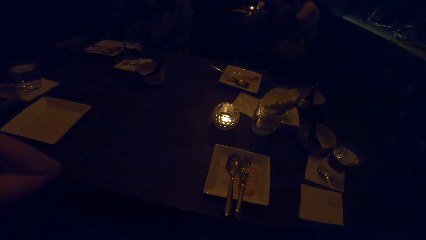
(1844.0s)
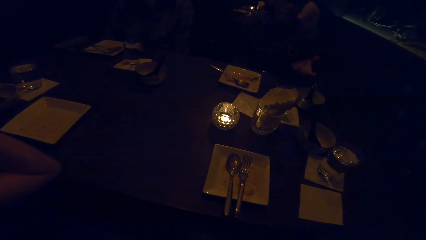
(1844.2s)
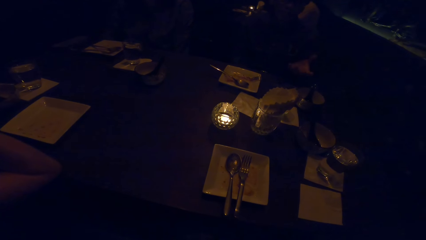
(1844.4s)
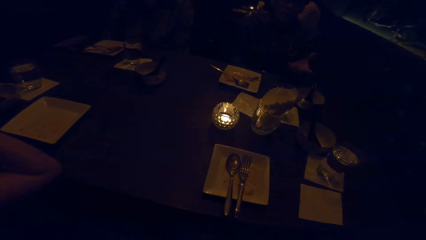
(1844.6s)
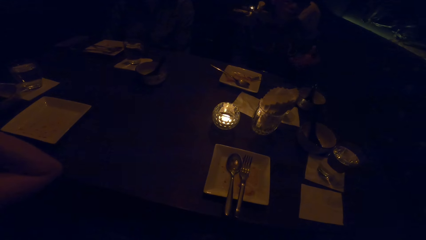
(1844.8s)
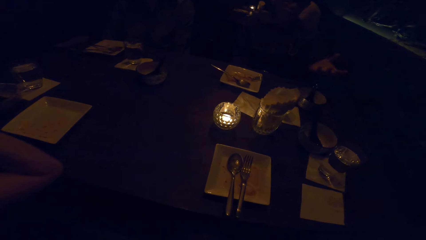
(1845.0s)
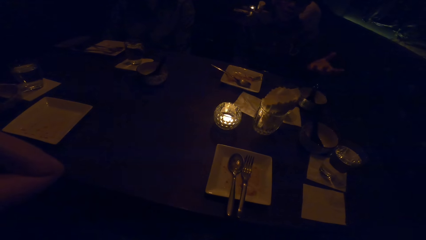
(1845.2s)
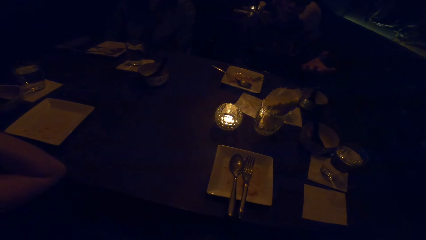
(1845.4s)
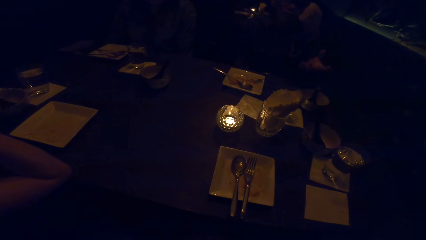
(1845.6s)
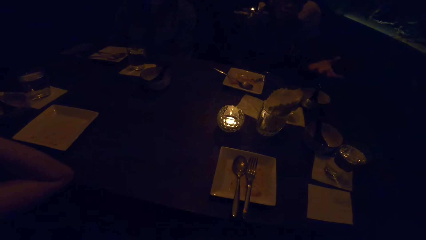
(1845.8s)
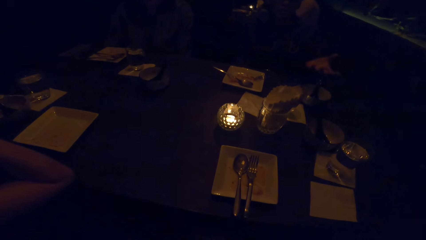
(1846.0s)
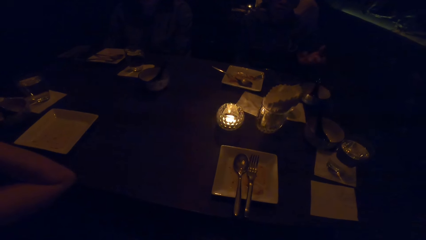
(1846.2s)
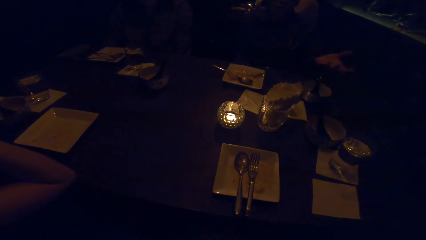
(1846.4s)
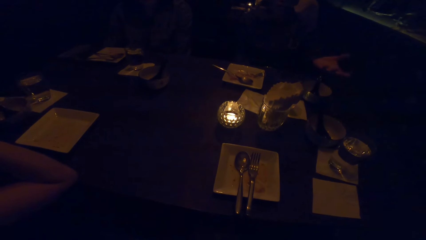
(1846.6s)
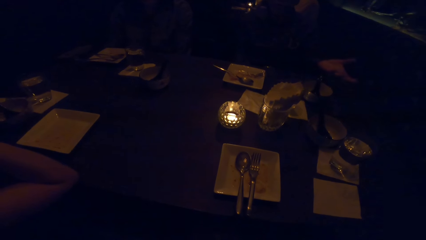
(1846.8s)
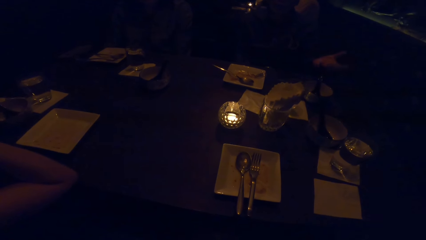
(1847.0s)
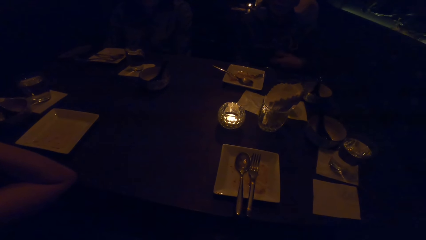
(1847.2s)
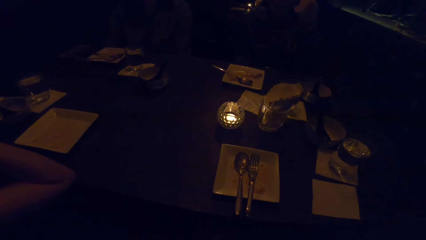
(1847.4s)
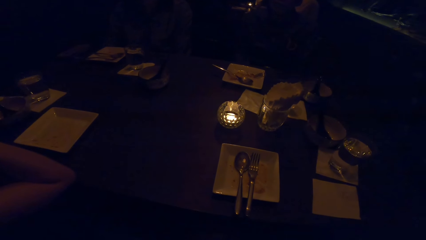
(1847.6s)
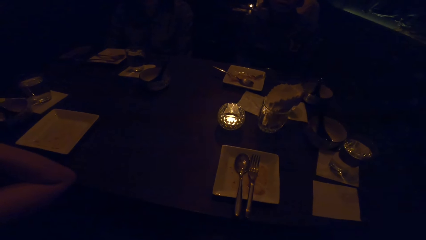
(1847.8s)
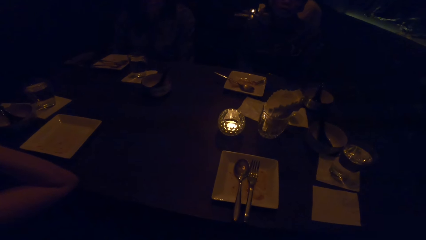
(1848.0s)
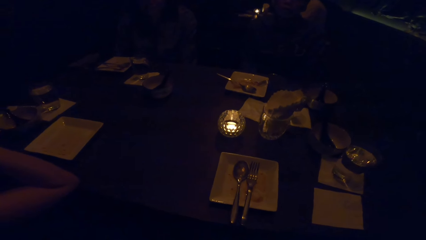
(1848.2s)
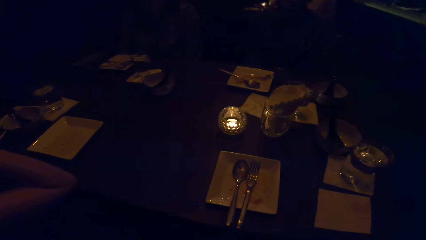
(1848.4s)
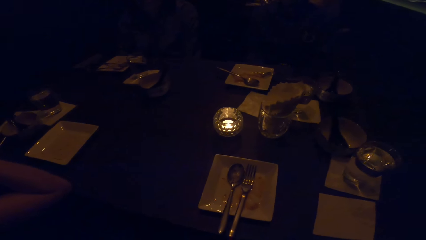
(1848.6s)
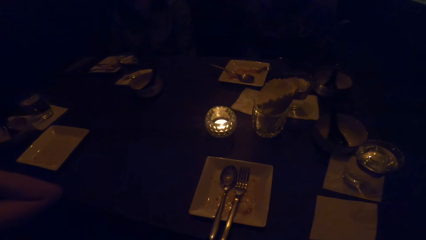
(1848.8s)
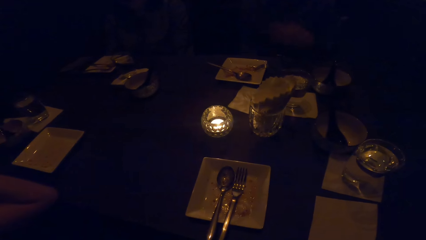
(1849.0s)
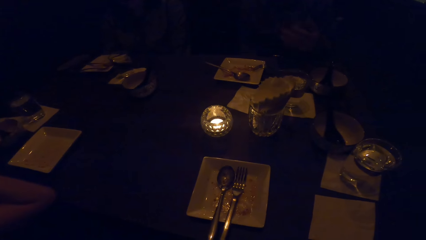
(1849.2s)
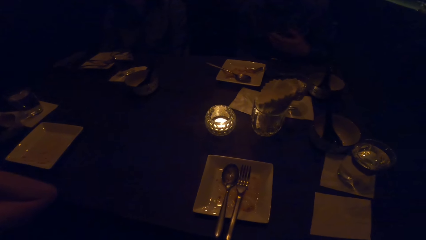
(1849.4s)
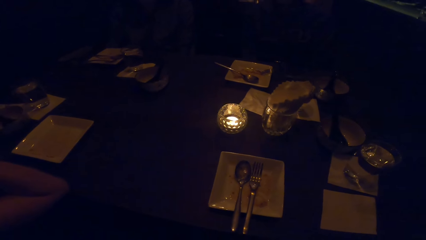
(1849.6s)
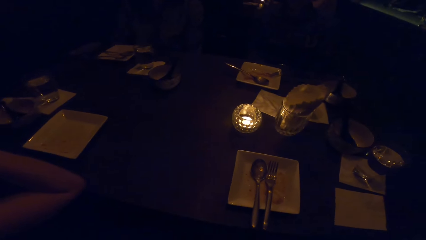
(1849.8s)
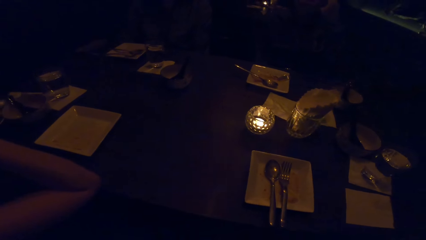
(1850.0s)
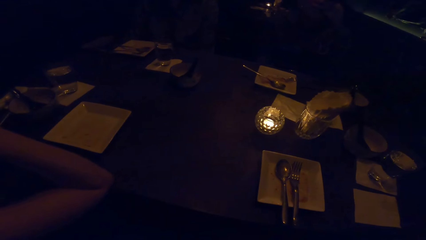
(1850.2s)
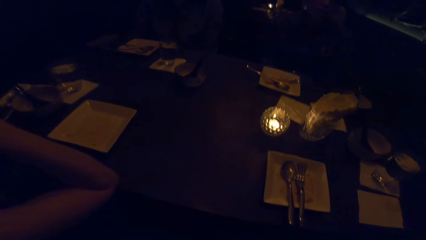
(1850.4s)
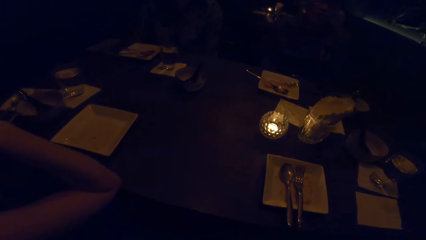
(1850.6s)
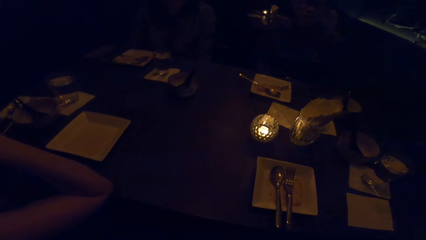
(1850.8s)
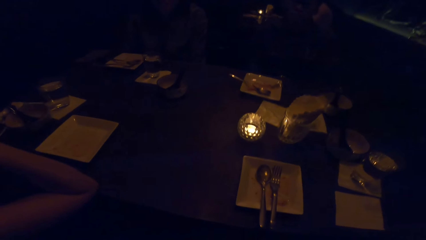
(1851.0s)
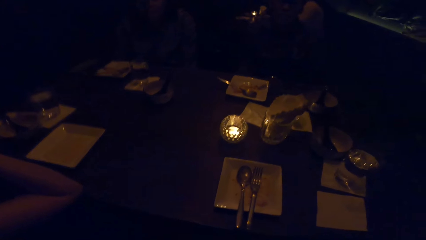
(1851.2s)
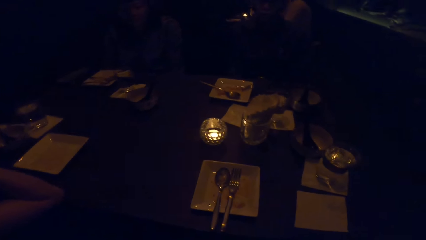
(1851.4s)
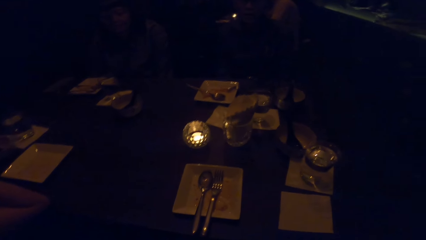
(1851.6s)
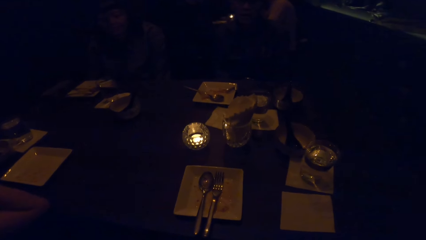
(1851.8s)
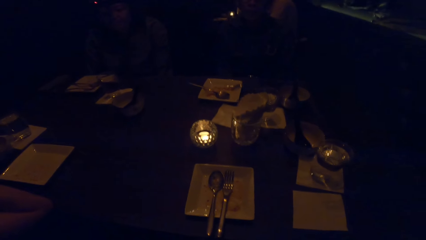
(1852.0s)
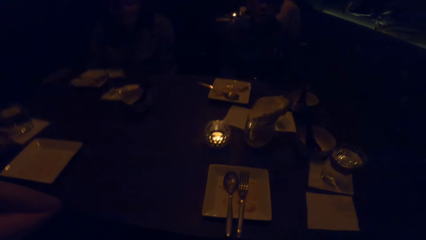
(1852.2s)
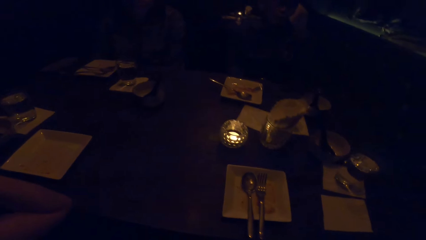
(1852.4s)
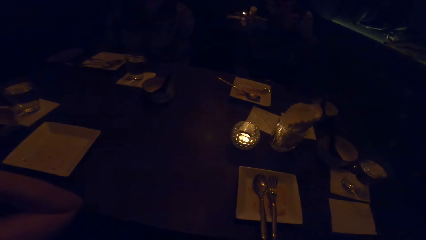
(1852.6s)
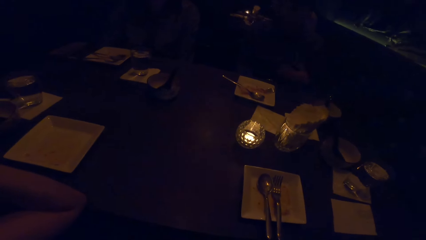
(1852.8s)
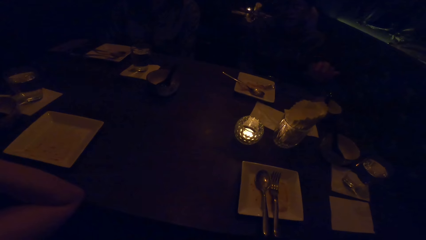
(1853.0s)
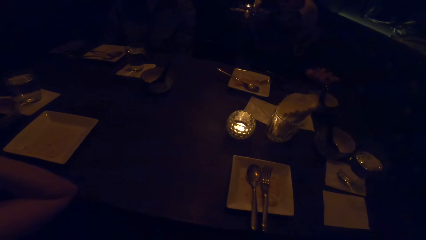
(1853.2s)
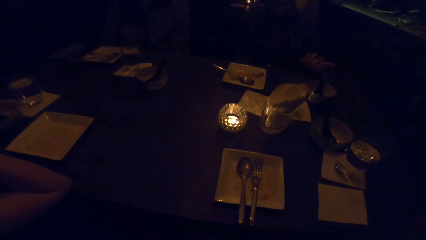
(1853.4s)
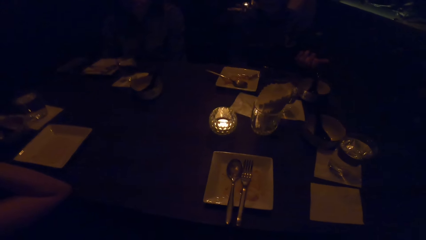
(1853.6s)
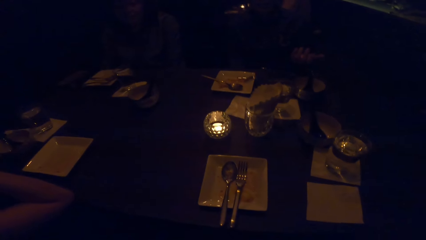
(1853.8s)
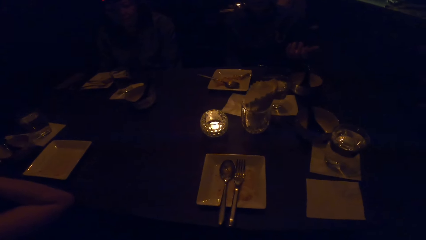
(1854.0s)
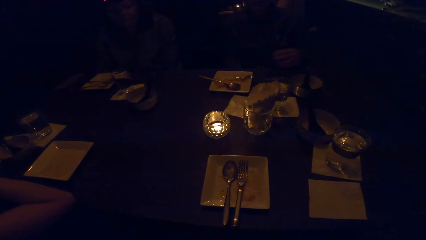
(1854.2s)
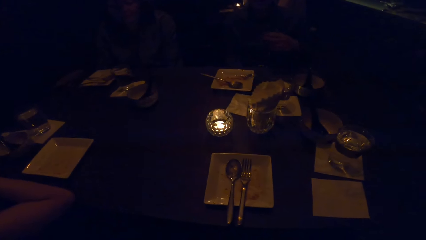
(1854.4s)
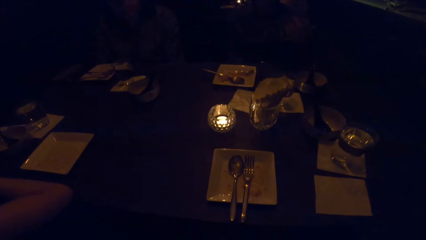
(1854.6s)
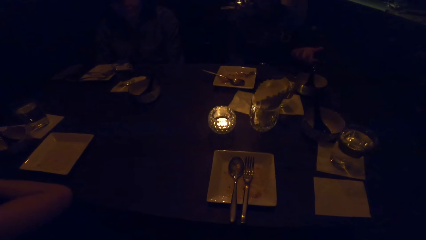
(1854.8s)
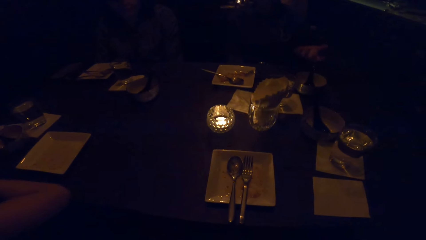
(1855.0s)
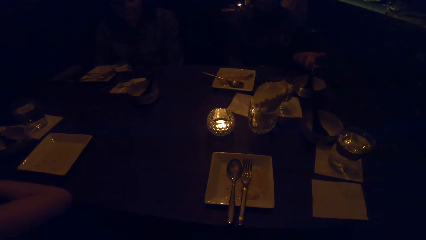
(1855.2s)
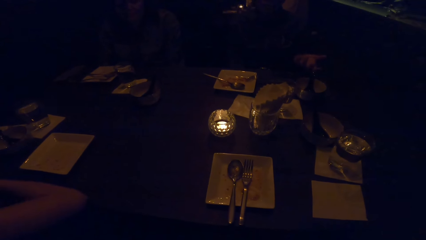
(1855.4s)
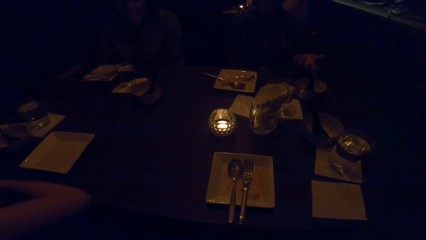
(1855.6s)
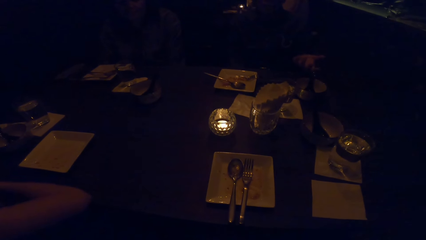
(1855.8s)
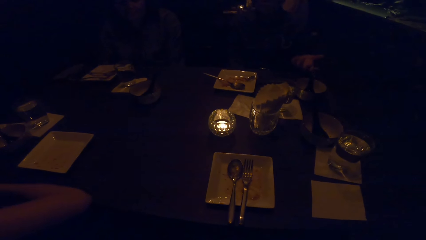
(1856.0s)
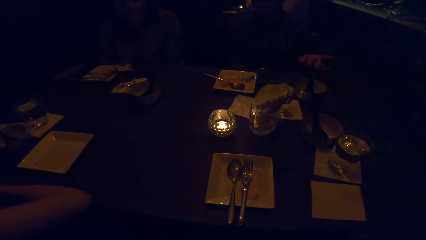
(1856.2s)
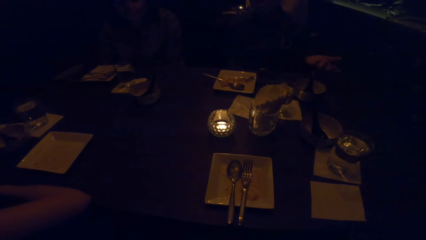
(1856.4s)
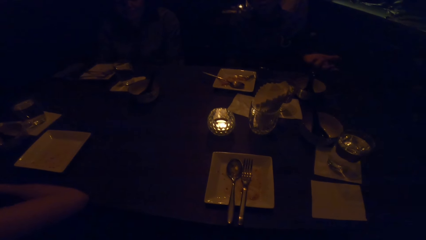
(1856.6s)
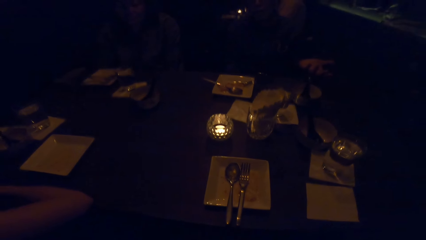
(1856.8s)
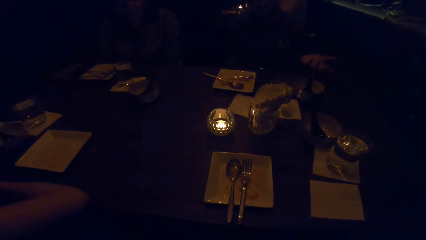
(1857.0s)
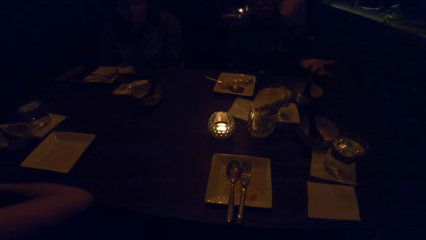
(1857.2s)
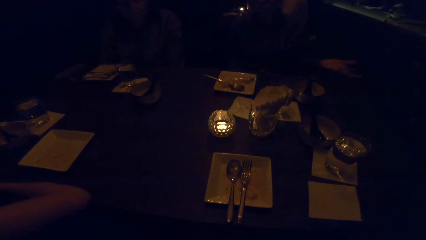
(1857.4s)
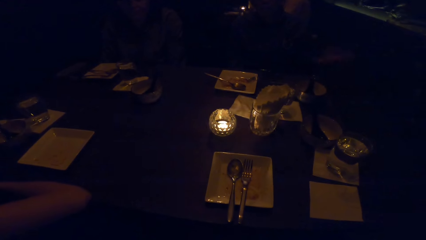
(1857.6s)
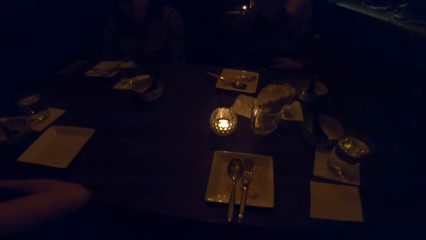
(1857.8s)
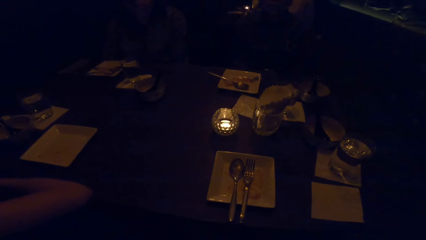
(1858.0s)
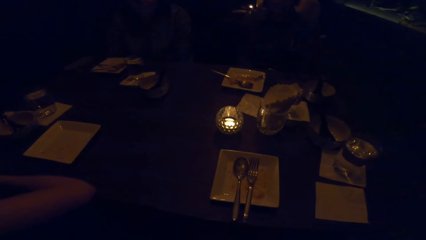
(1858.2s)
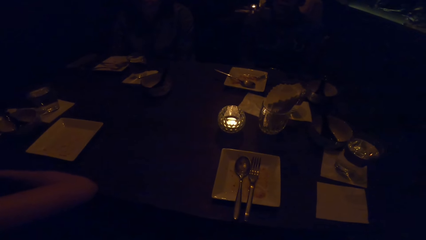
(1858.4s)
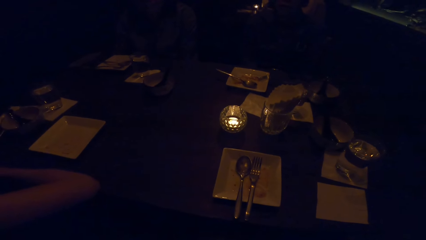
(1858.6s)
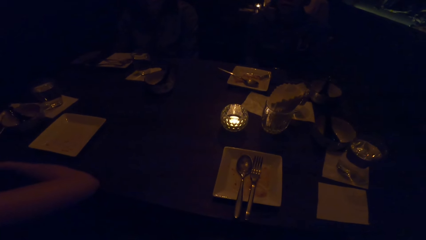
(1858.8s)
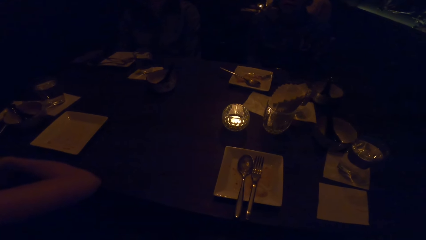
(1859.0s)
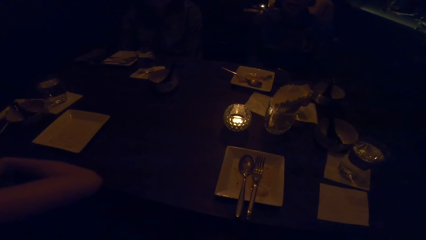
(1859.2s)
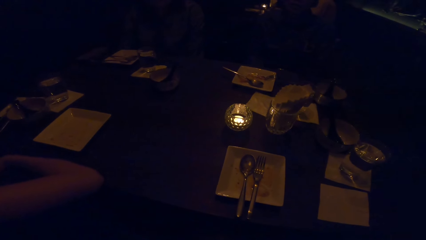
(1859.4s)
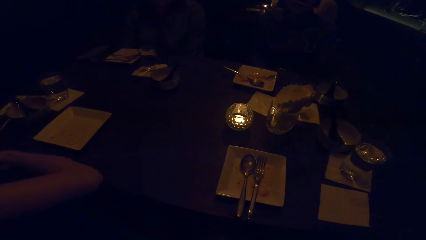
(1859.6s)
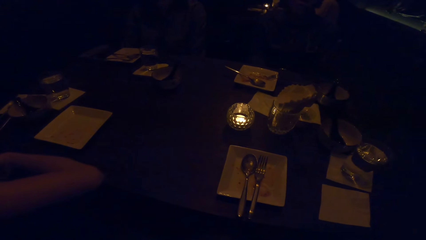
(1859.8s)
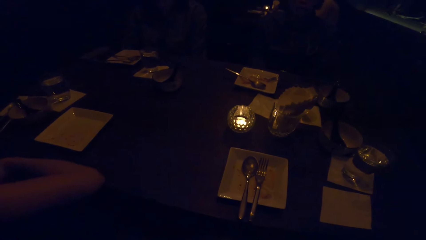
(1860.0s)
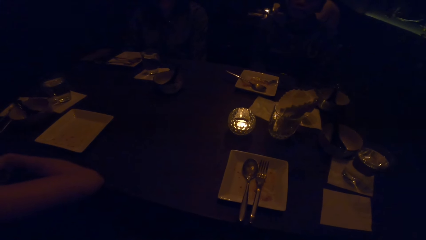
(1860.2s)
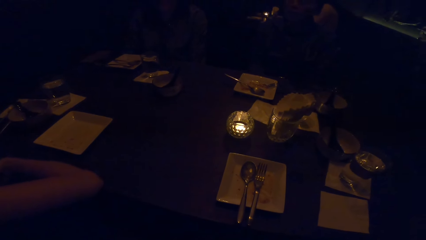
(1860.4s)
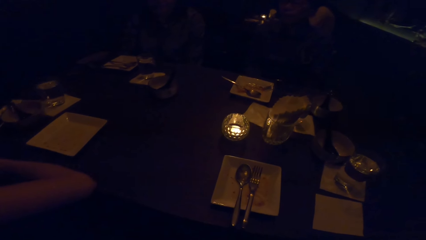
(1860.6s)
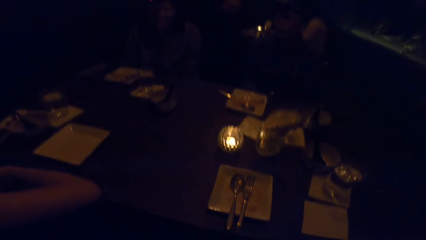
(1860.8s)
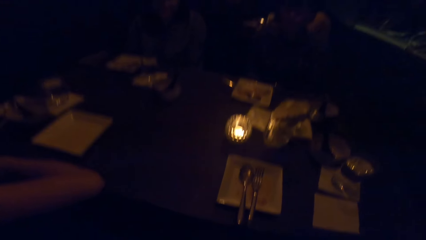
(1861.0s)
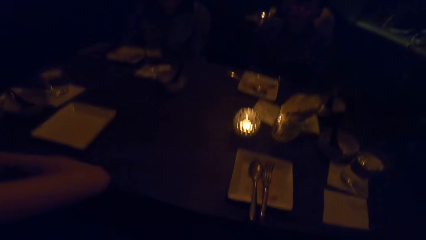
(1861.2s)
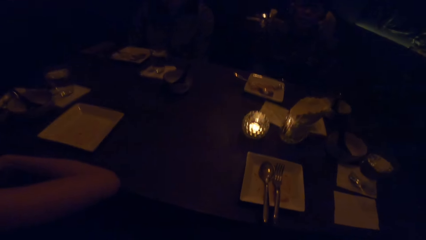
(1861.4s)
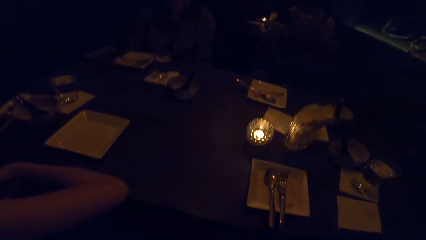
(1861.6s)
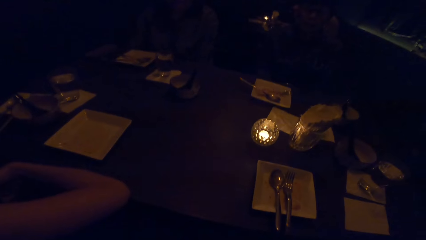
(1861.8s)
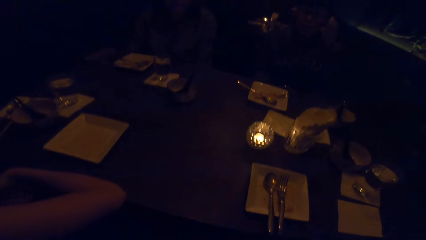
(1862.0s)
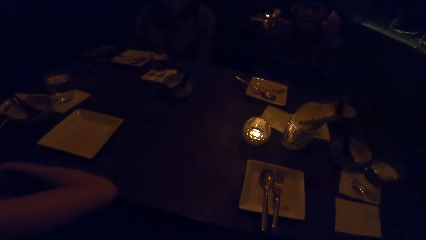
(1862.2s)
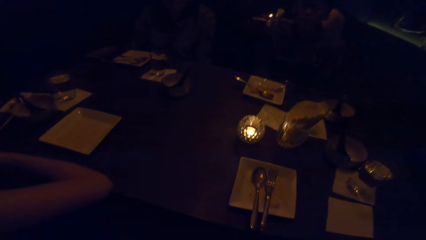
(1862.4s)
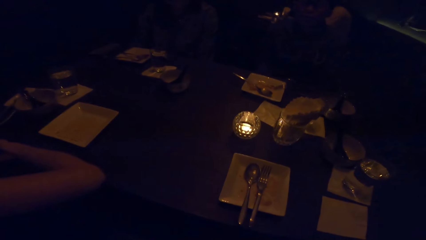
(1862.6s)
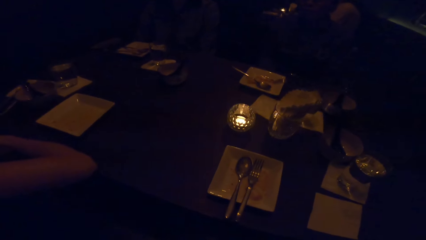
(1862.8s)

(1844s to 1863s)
A person puts the hand down. The person flaps the hand. The person puts the hand down. The camera wearer looks around the room. The person flaps the hand. The person puts the hand down.
